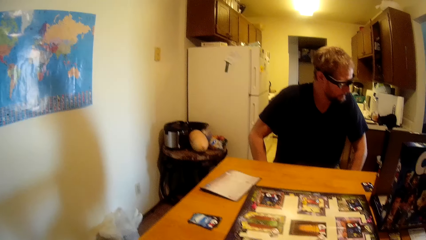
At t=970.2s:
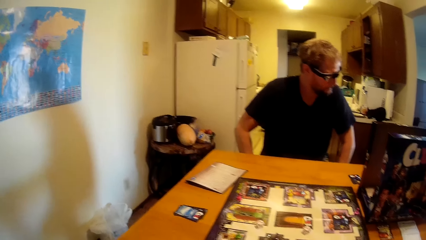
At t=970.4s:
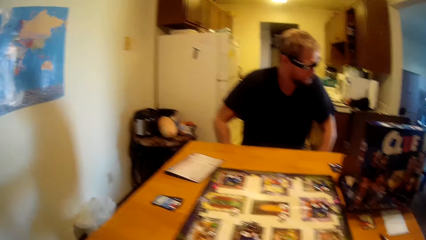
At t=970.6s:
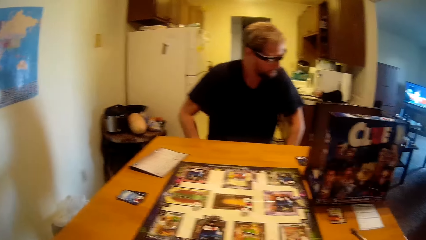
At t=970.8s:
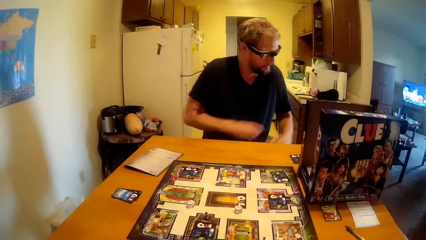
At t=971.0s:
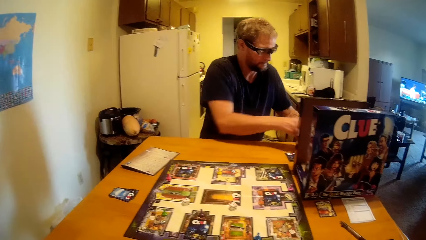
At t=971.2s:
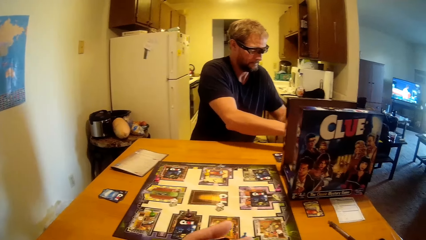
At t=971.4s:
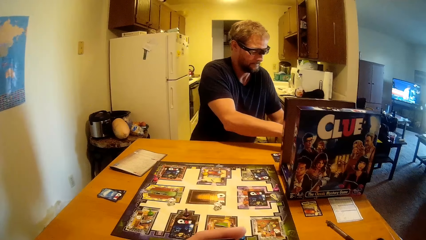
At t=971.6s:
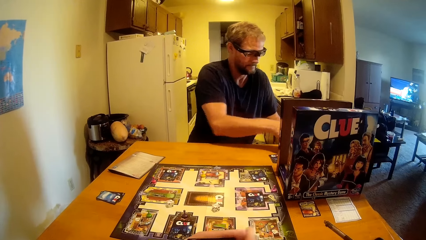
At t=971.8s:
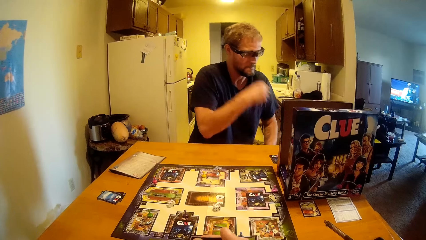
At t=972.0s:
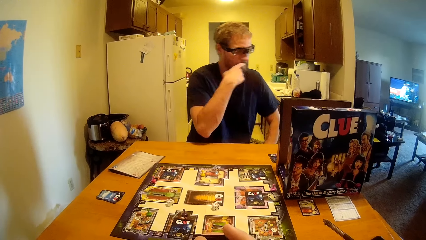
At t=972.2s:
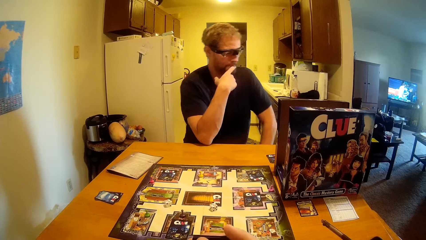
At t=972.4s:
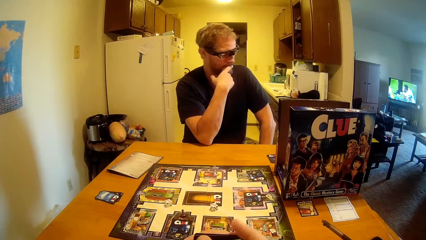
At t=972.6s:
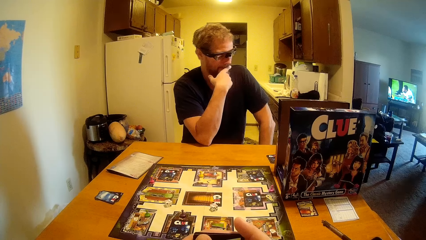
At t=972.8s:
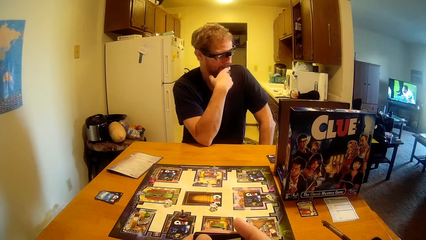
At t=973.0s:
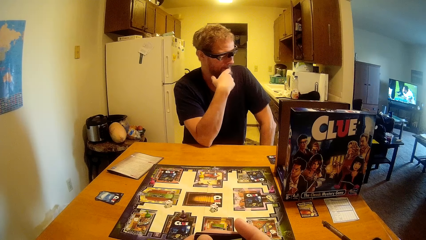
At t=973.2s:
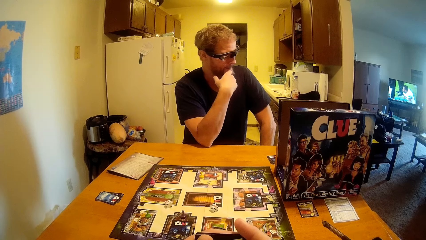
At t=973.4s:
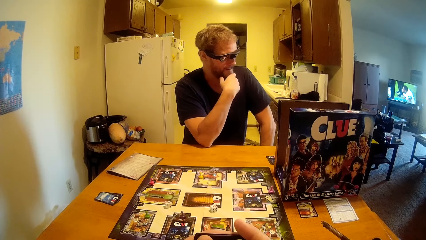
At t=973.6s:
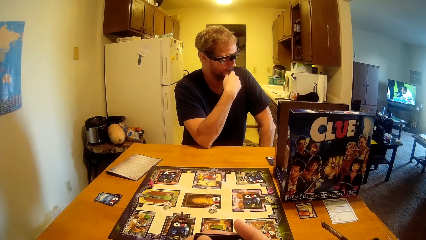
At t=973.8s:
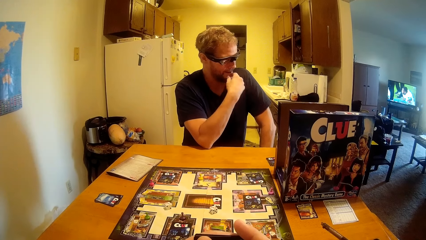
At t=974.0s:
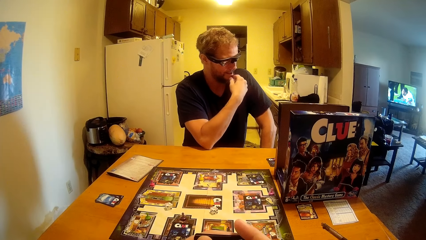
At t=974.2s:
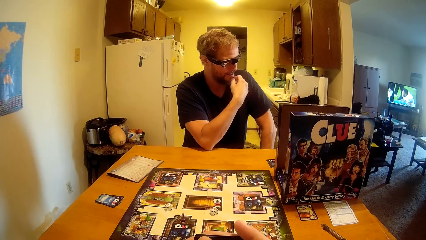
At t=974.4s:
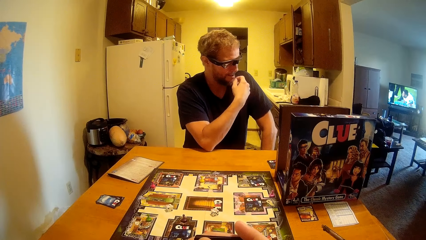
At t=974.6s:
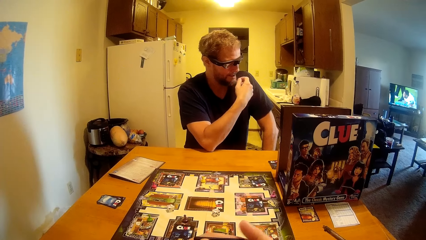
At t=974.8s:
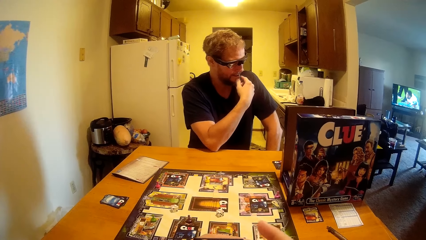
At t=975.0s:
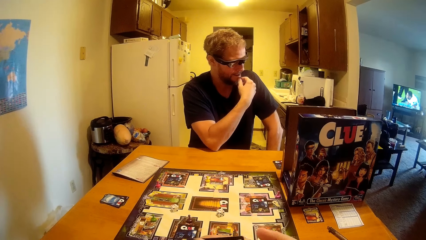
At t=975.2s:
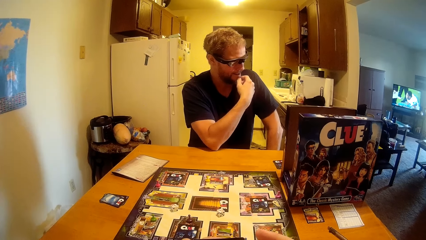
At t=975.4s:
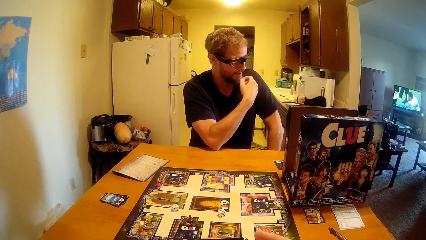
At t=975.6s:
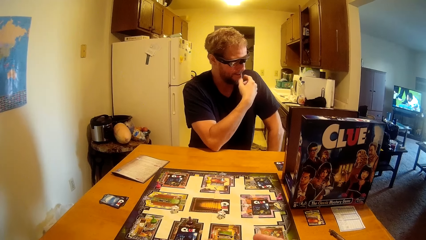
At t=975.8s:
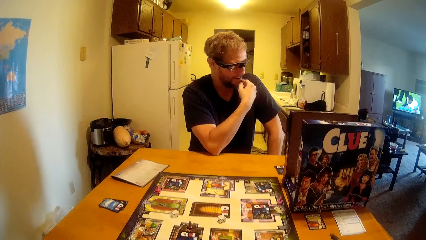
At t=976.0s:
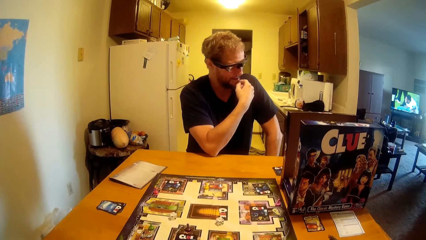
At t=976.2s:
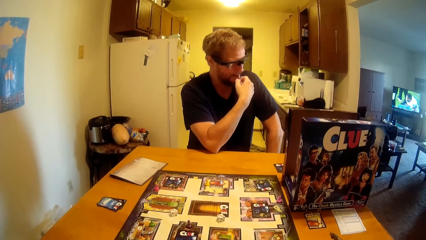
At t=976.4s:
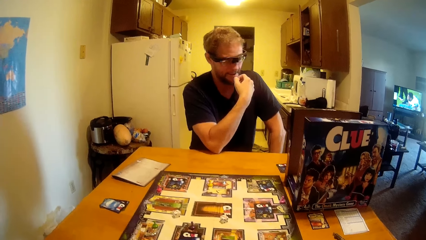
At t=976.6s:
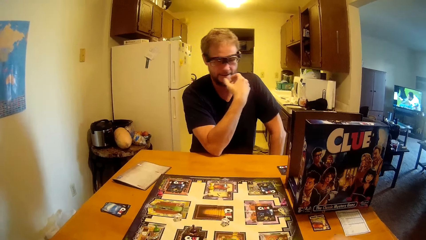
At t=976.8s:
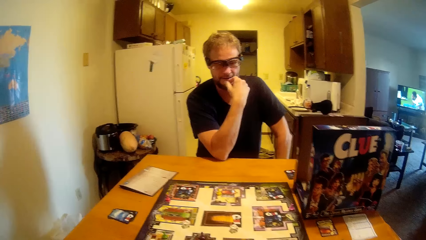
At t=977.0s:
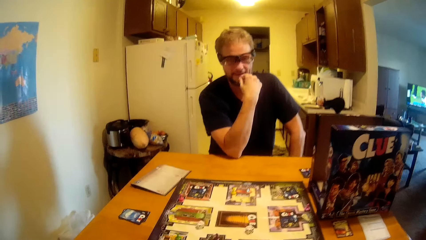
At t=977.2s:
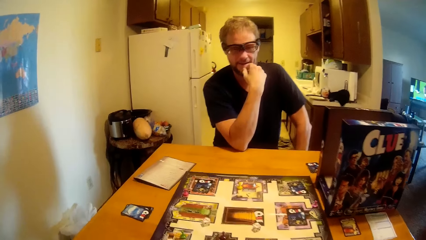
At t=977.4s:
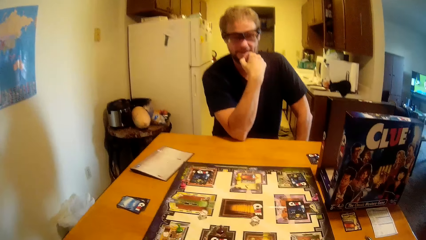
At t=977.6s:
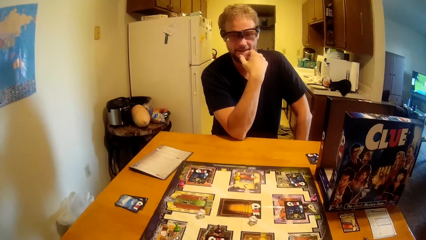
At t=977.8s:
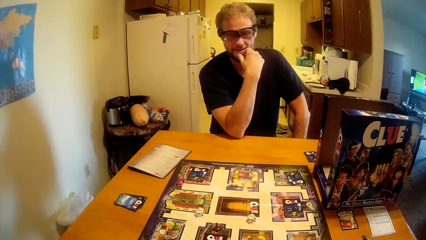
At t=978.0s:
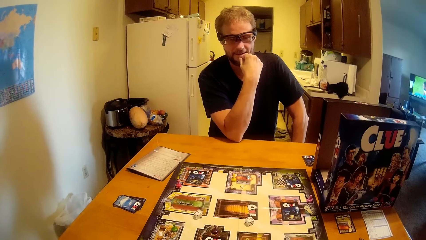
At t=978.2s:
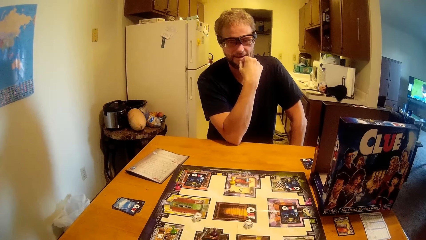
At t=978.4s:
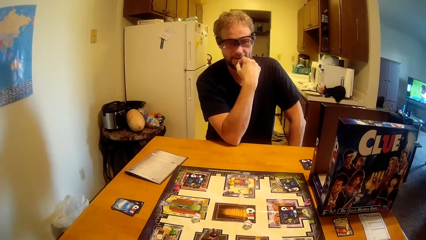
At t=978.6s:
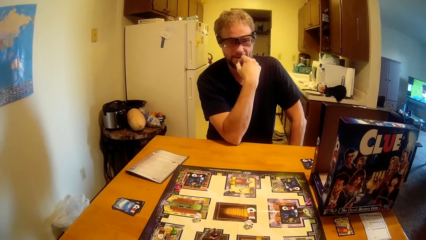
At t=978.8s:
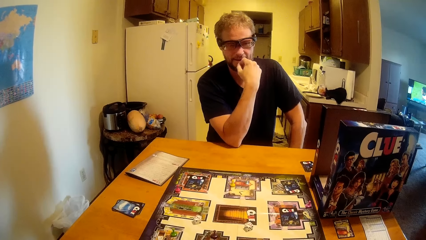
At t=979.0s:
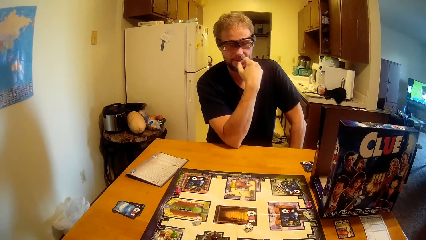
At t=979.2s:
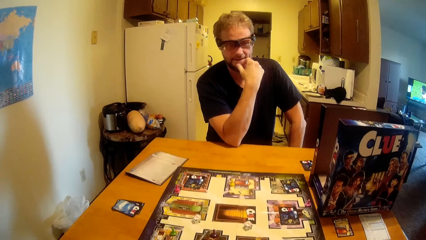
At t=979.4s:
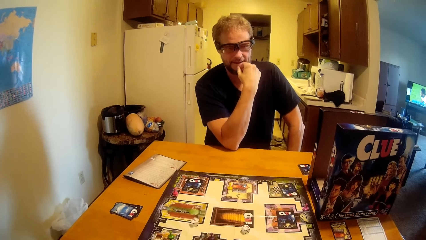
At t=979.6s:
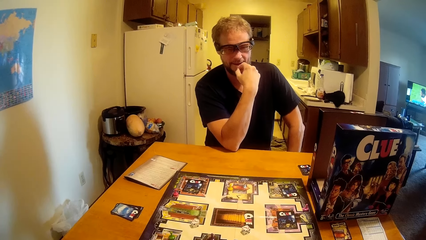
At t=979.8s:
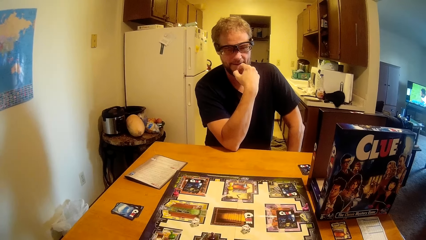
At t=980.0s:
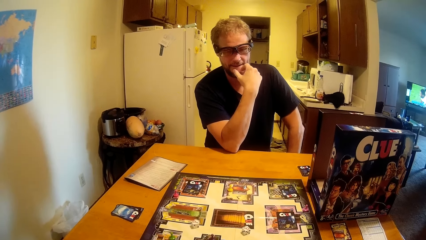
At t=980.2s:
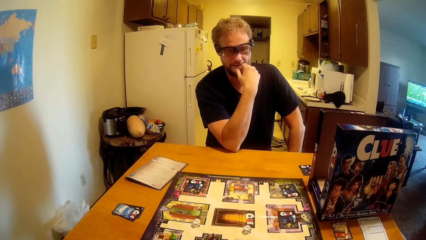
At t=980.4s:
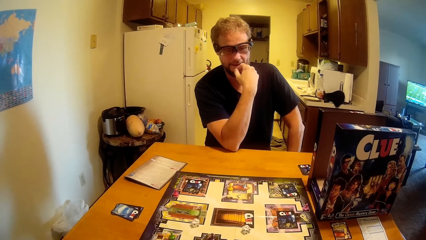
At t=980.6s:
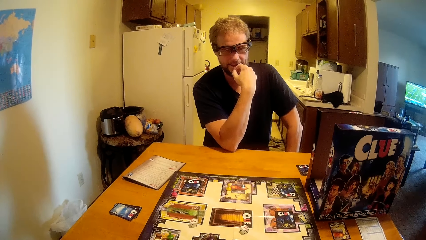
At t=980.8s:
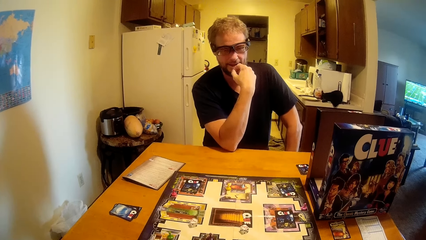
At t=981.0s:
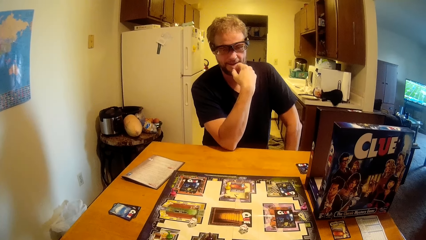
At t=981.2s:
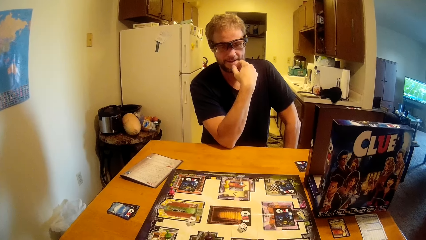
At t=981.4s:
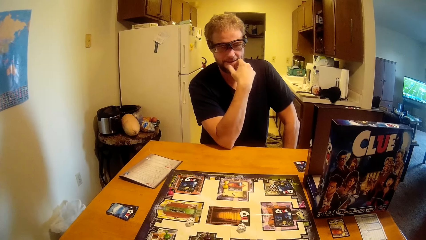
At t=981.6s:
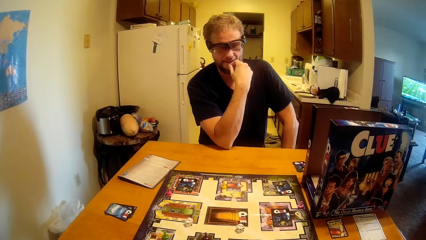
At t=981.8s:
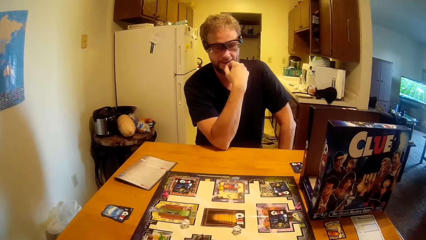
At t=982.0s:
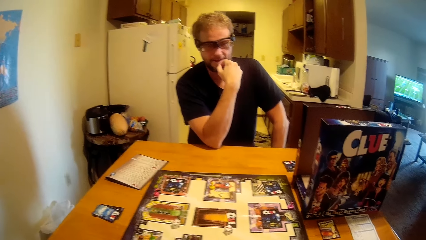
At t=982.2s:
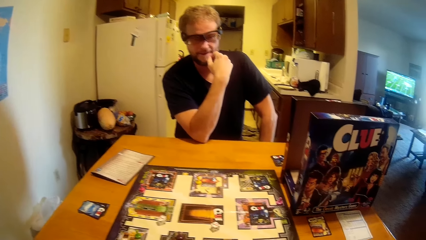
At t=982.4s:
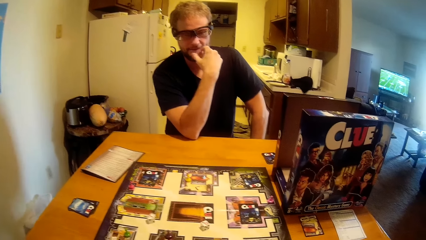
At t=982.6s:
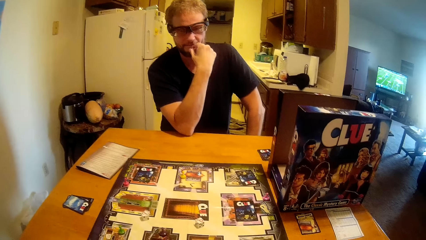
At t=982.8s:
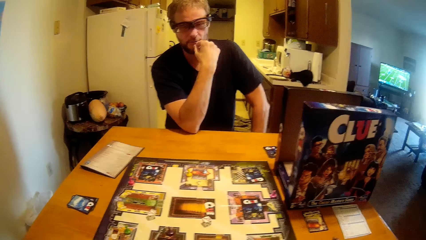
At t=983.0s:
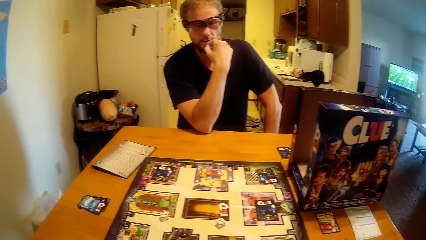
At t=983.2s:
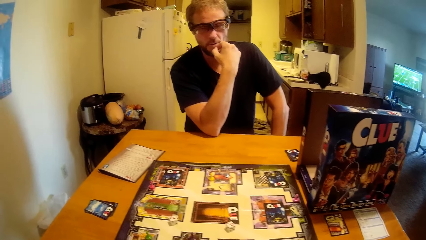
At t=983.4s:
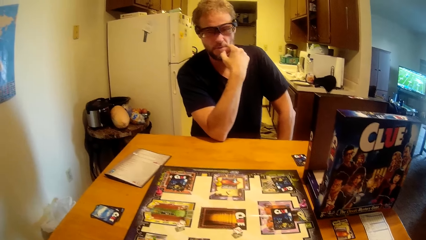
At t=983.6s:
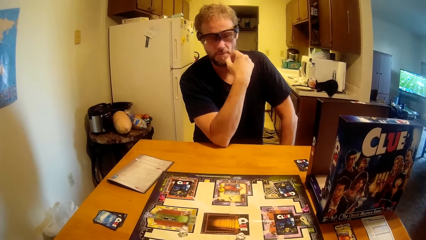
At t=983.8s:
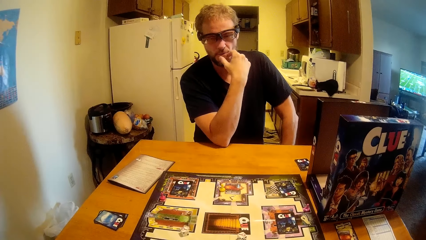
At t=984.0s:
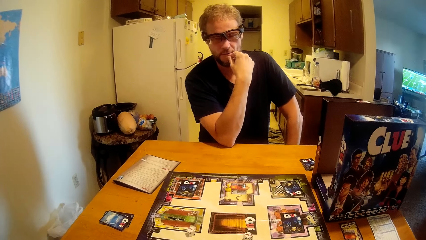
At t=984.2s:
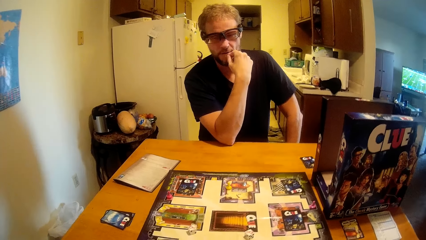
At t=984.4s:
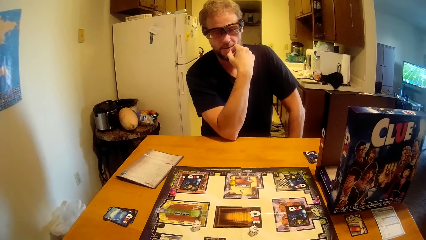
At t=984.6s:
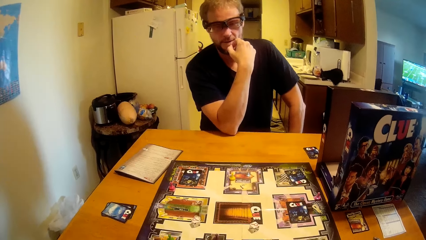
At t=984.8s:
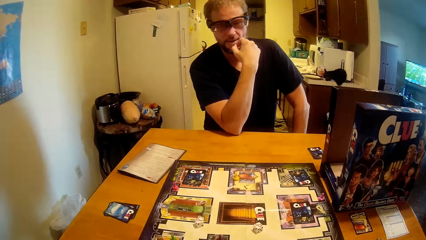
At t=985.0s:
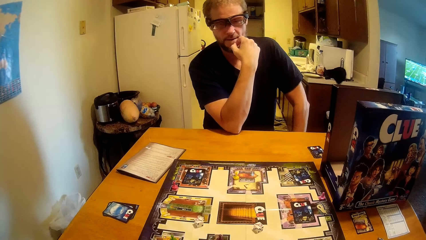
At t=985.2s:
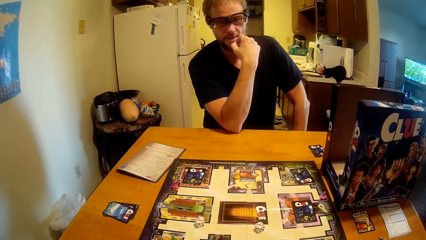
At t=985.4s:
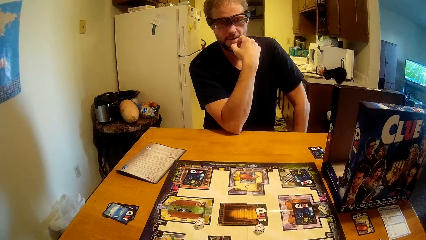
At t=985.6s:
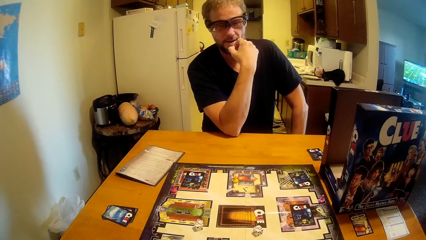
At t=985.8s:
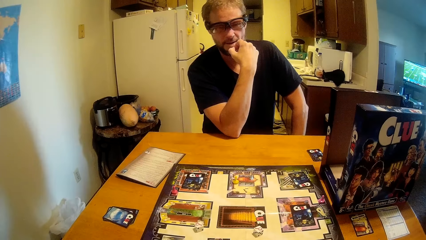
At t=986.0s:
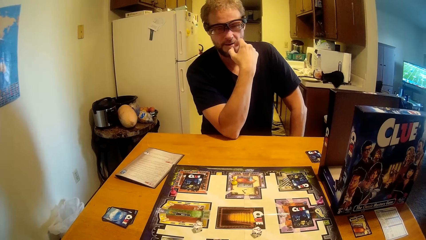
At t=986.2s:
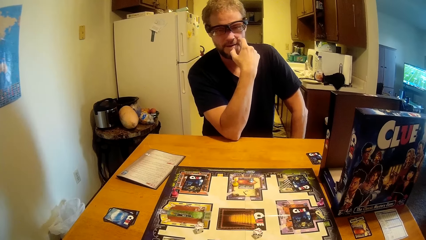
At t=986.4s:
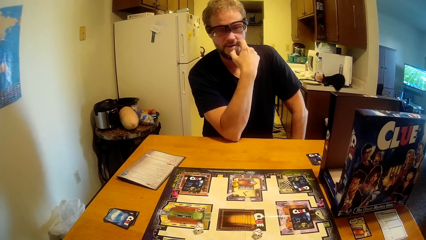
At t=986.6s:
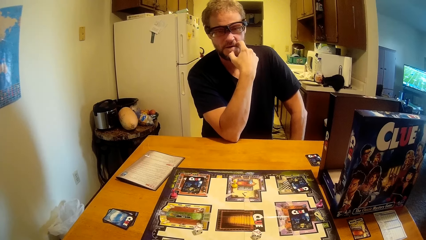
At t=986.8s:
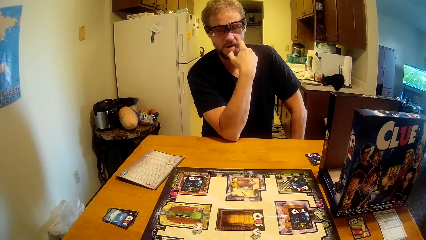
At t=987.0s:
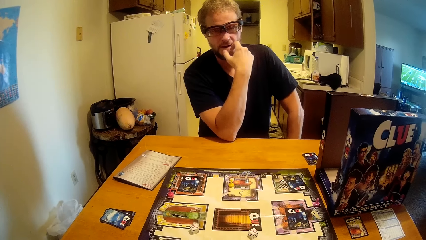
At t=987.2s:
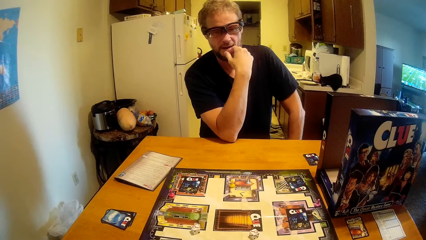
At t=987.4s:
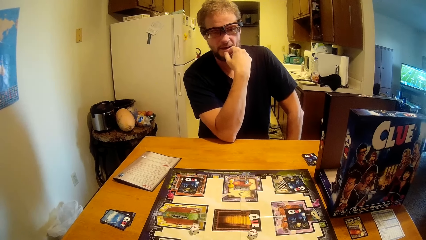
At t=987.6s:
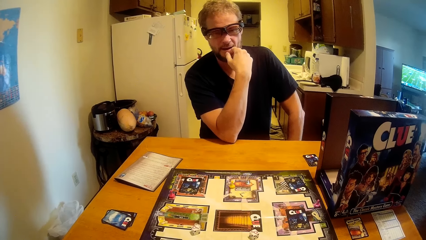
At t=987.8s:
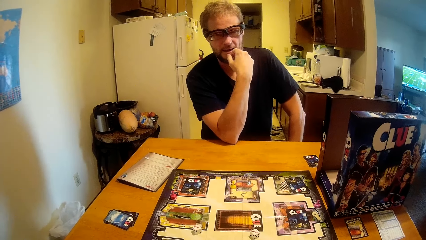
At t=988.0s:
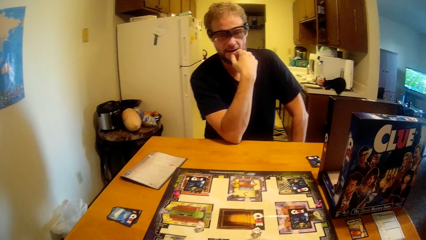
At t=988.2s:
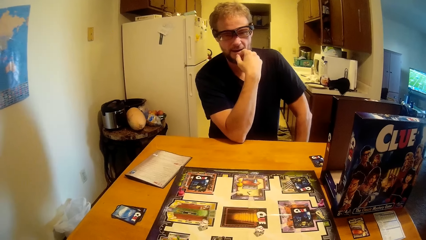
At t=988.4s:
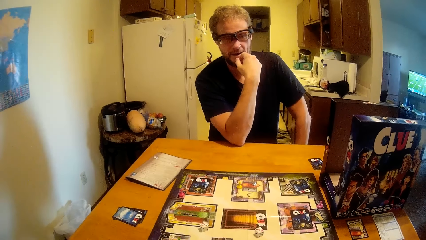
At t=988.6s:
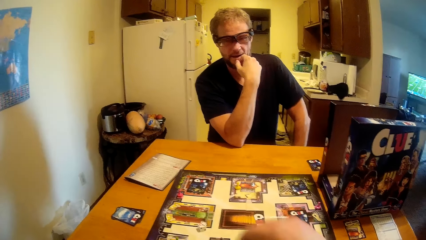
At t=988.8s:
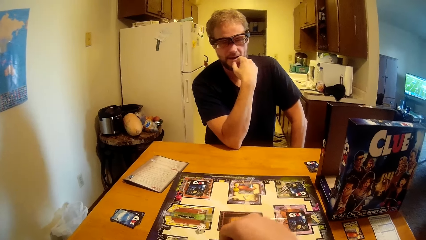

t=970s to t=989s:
A man touches the paper on the table. The camera wearer talks to the man.
